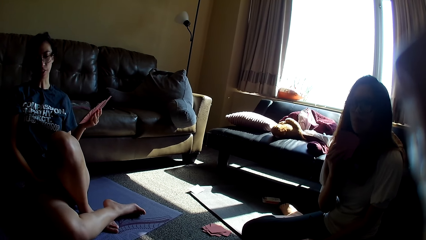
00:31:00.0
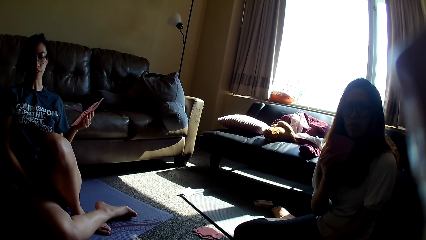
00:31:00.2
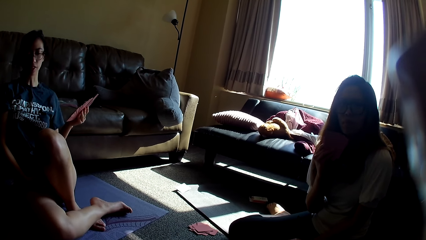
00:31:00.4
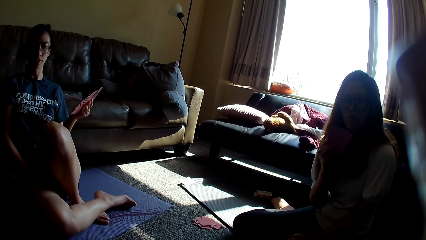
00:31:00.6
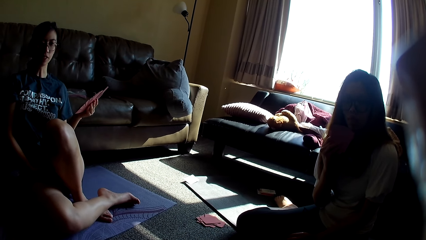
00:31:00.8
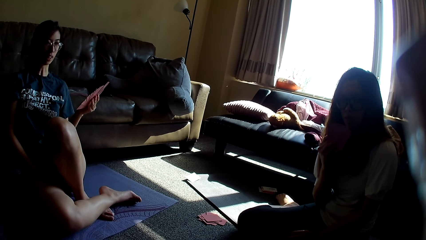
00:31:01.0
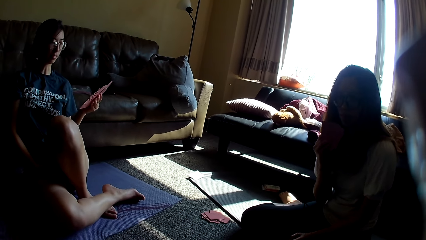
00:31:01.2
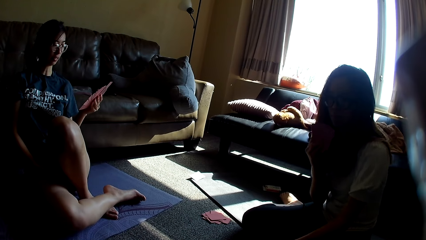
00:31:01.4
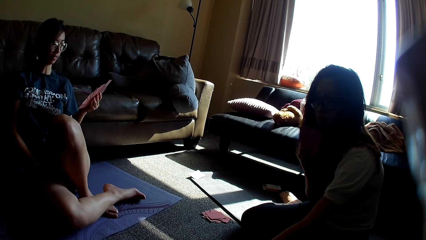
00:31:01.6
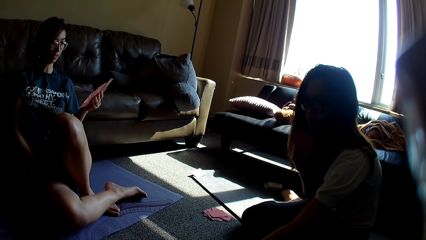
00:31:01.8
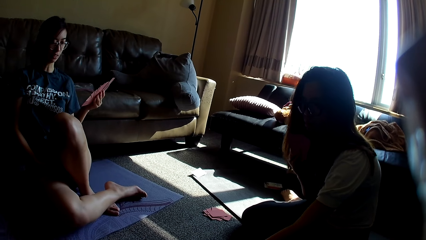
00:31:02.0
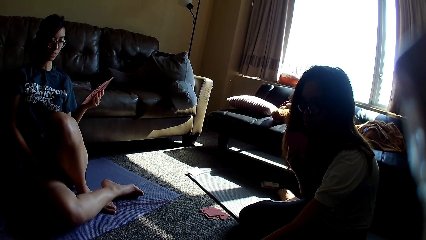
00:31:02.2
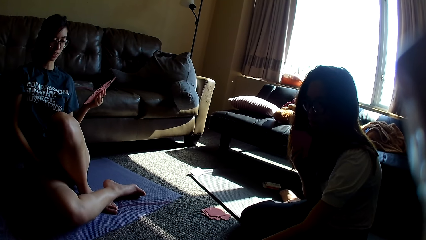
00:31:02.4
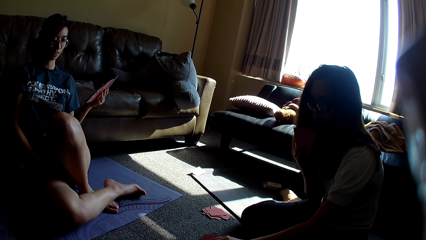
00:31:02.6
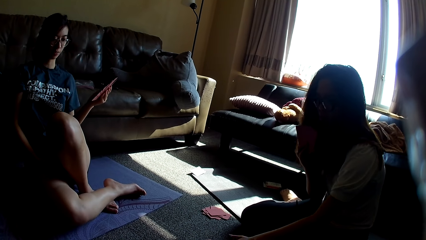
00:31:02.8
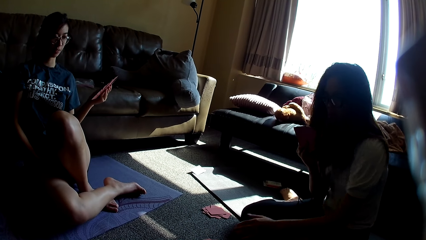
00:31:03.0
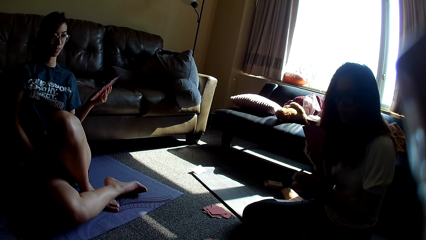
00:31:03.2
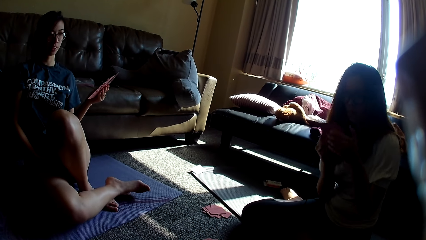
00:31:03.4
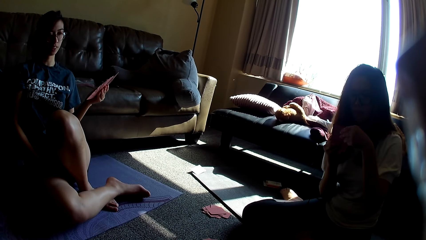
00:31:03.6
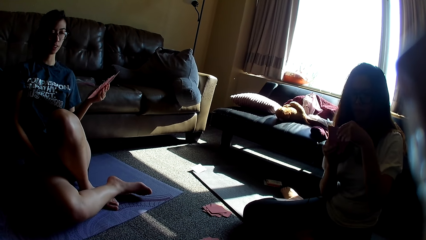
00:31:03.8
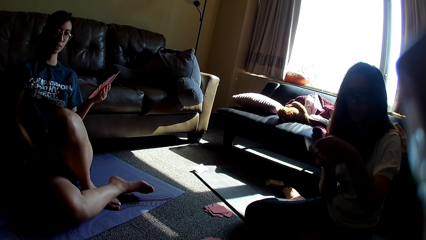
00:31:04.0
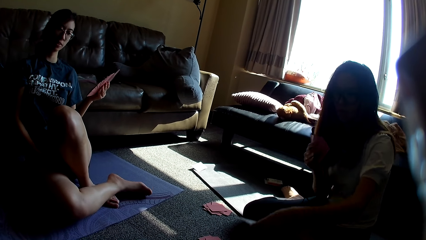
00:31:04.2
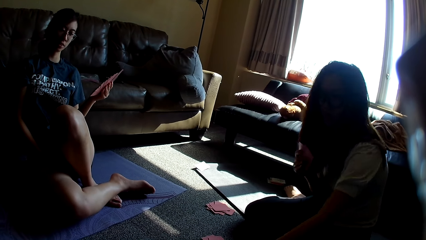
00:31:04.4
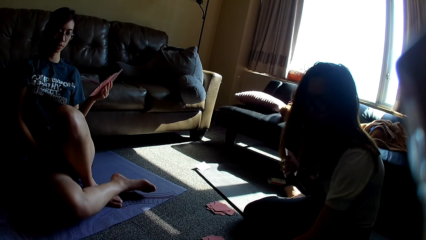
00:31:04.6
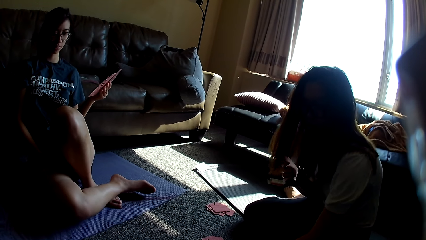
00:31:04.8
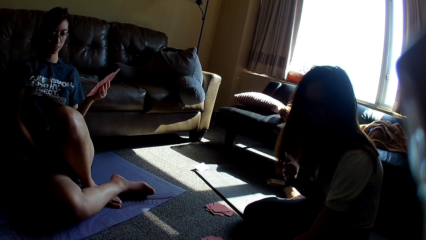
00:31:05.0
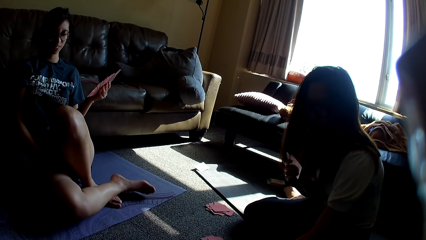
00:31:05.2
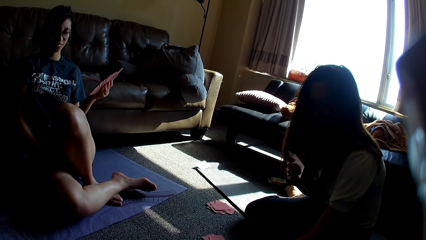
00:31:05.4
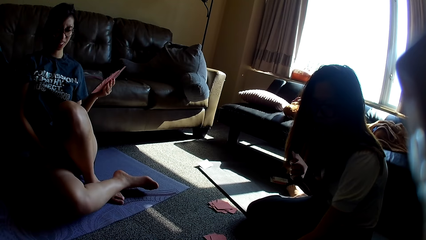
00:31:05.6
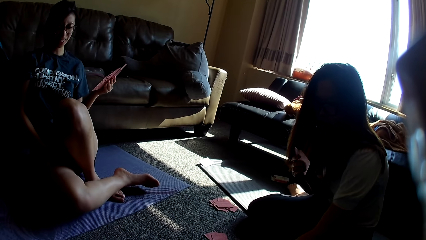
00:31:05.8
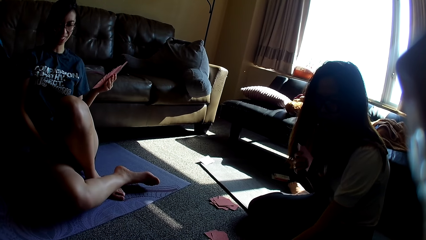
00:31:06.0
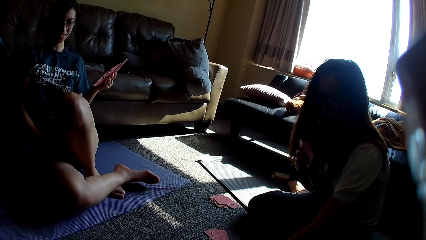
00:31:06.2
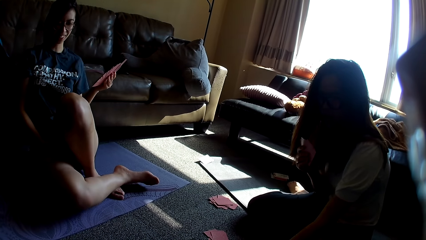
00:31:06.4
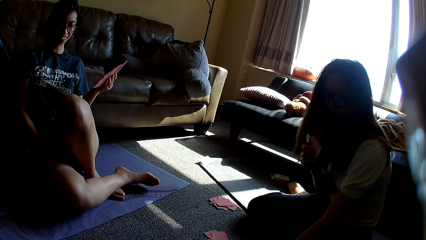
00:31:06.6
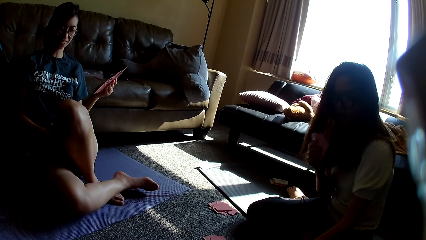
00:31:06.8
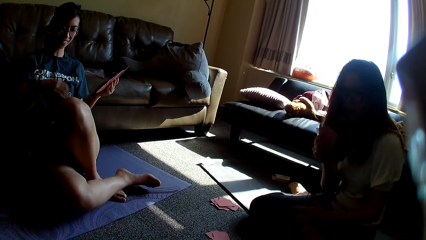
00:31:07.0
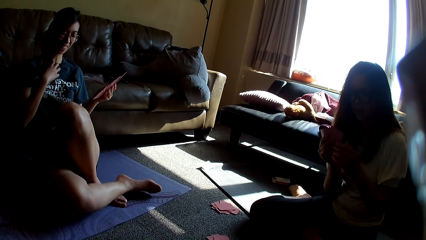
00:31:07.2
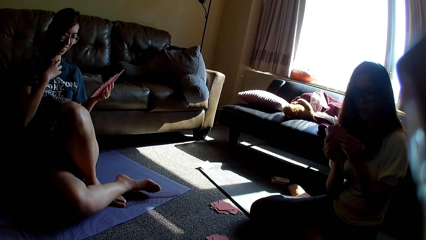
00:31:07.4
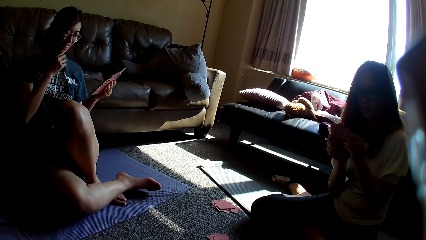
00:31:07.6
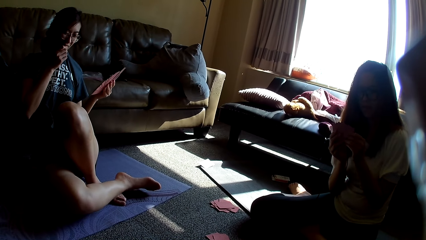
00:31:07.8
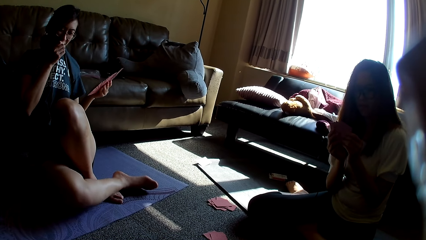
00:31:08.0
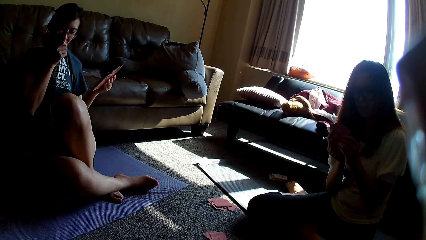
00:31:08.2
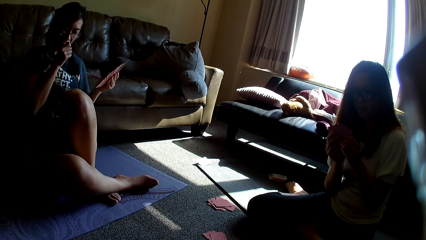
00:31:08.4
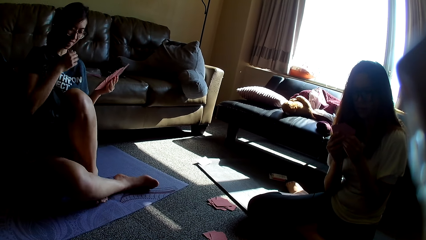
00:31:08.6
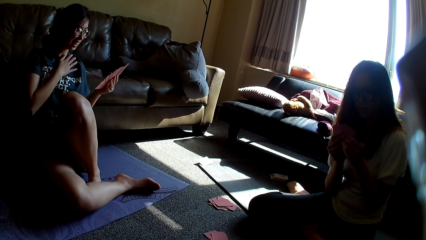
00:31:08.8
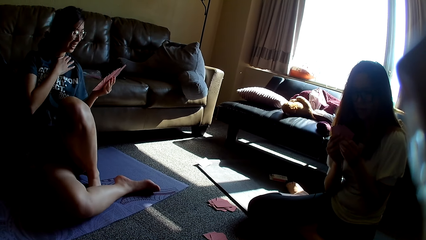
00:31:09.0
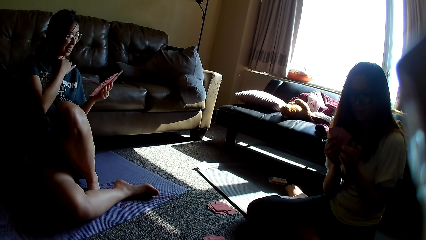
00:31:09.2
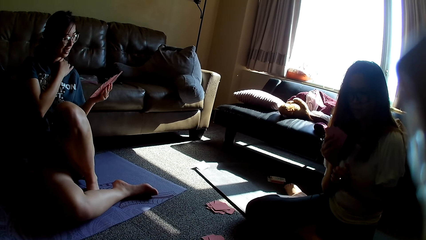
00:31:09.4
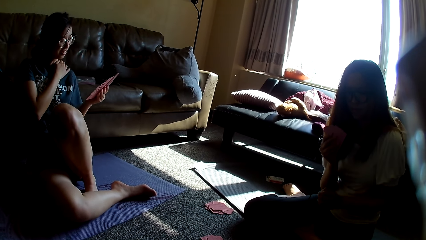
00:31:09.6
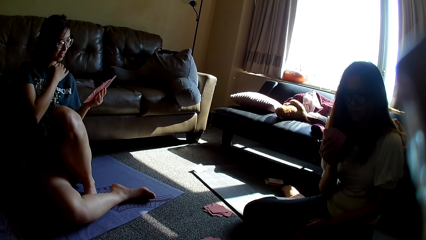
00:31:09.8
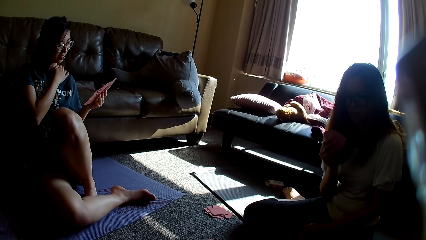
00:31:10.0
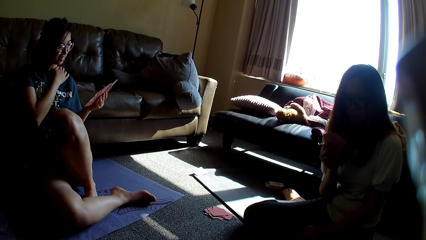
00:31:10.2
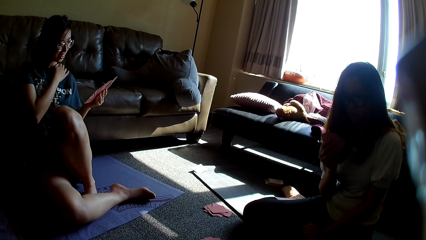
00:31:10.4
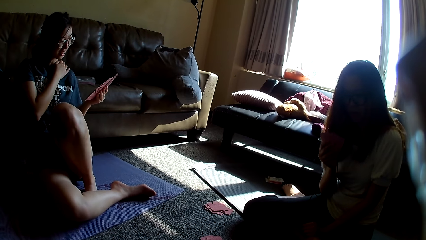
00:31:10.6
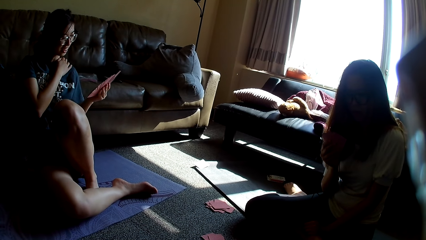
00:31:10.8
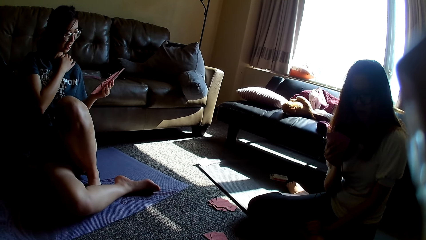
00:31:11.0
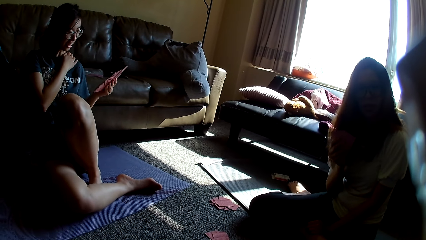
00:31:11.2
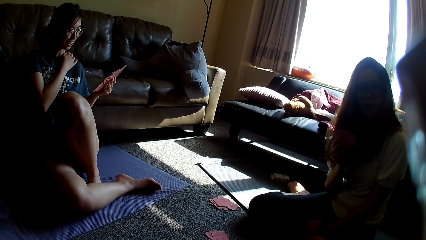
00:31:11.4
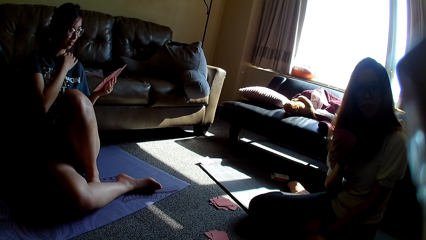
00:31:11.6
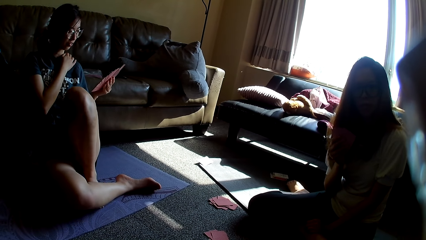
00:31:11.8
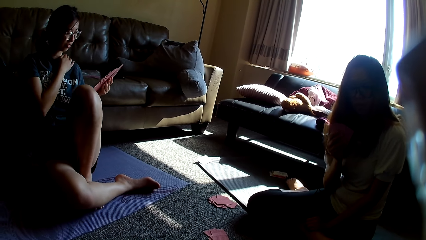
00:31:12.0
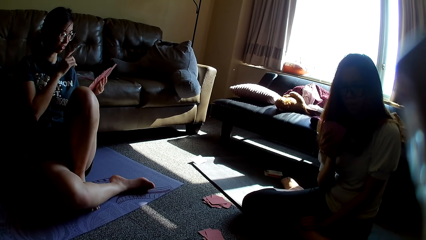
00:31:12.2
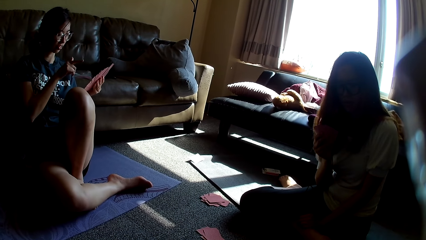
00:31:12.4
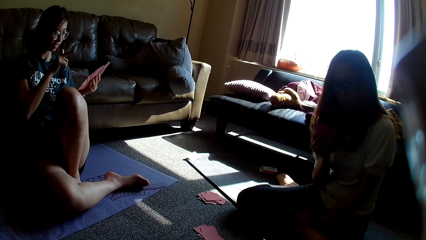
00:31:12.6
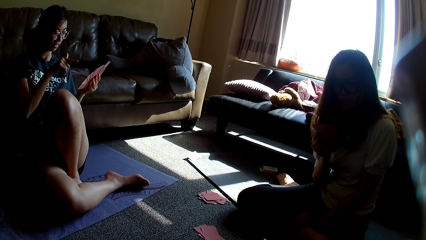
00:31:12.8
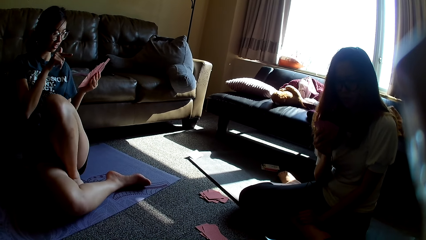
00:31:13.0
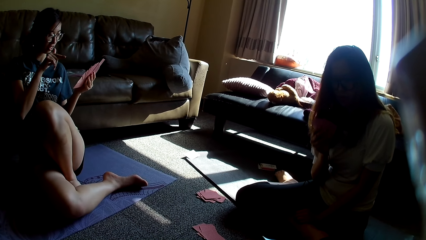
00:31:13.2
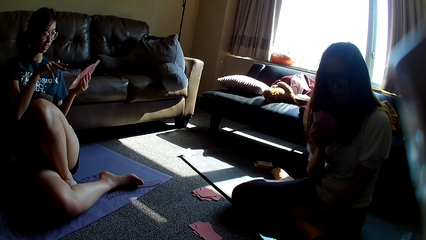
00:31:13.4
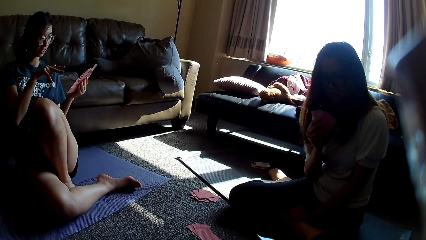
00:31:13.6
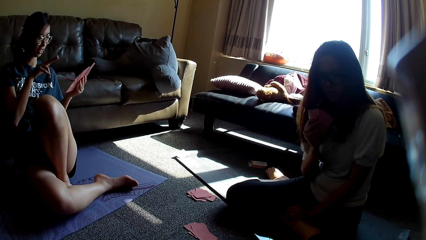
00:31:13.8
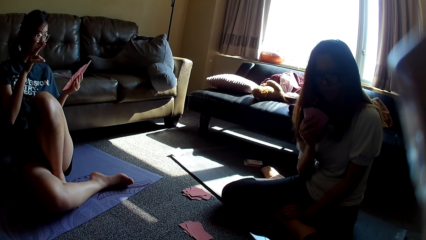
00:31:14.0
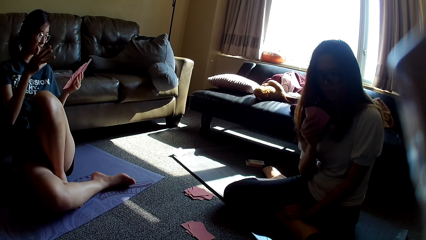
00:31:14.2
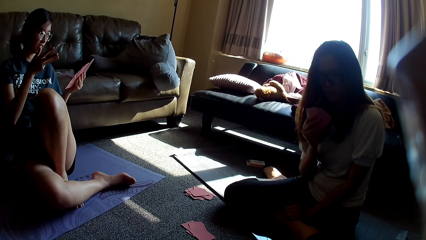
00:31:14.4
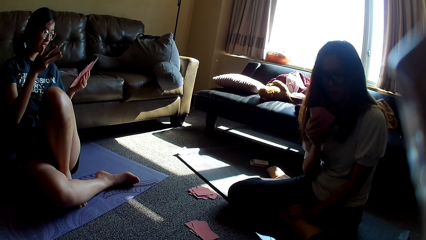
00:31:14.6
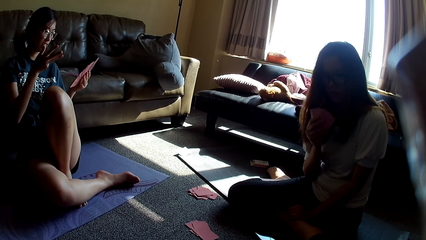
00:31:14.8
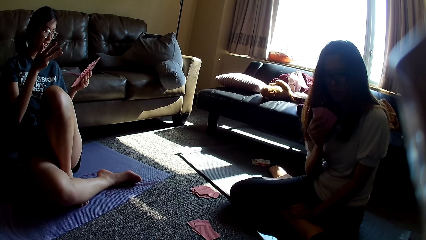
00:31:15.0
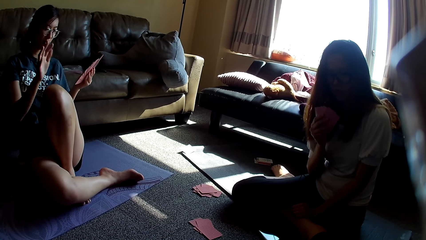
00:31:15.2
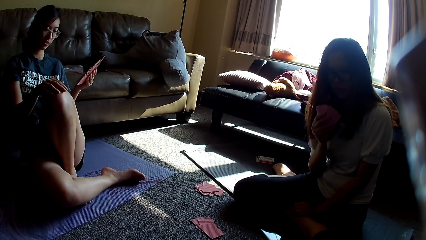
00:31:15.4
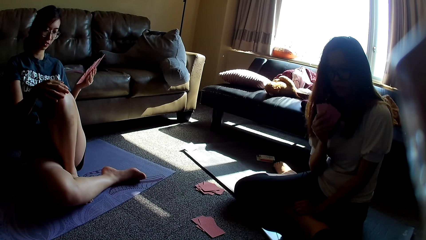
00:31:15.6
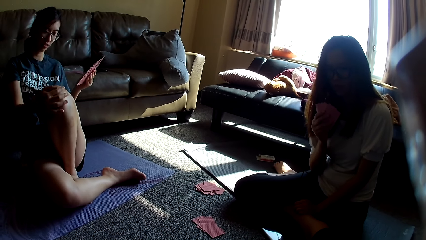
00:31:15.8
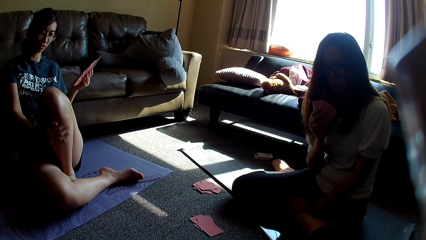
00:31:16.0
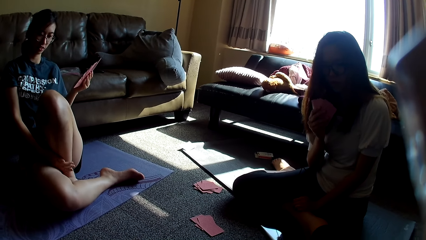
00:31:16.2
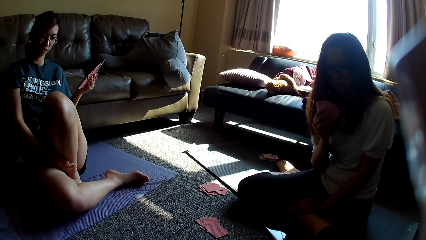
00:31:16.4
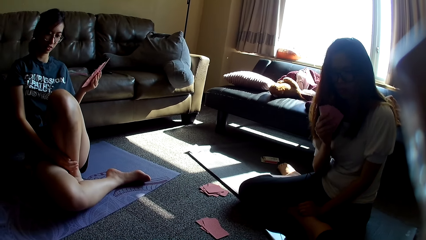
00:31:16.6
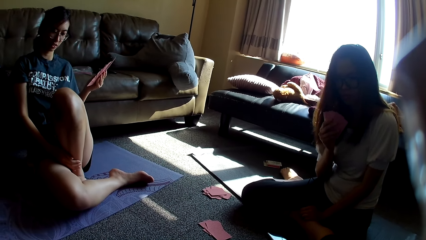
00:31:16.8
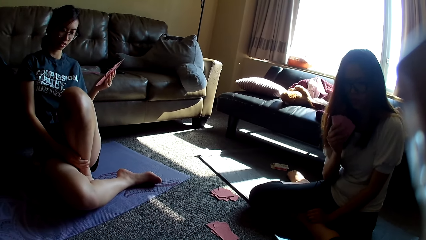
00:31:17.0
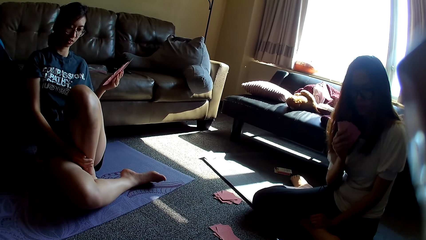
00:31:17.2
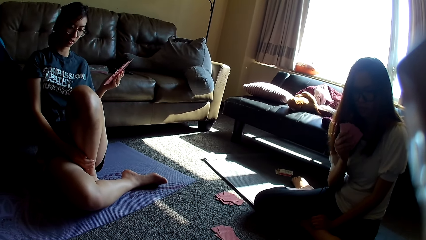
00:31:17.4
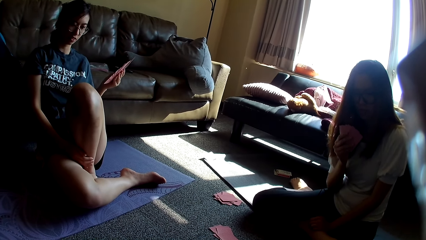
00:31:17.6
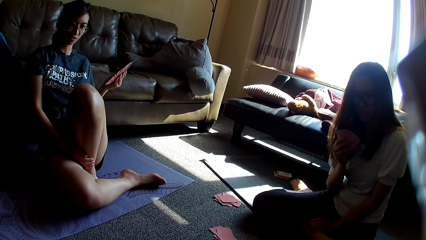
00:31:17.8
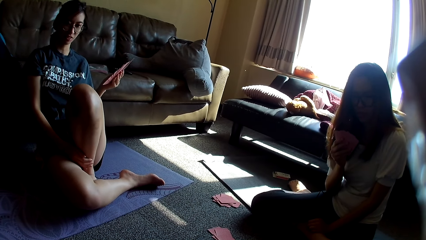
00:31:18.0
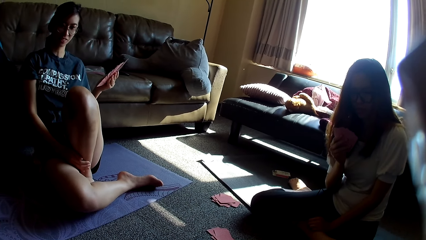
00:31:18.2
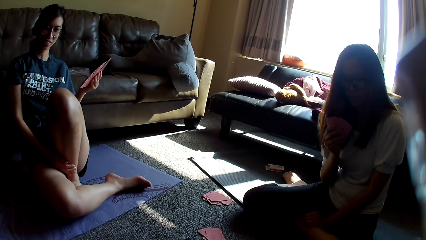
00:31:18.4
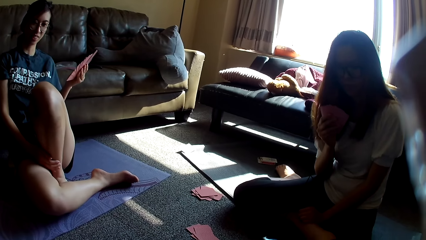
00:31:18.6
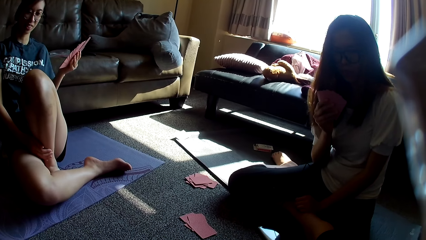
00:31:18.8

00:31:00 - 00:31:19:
A lady moves a hand, stretches a hand and holds cards. Another lady shakes a leg. The first lady picks cards and places a card on the floor. The other lady holds her top. The first lady holds the cards. The other lady covers her mouth and touches her chest. The first lady moves her hand away from the cards. The other lady points at the cards, swings a hand and touches her leg.
